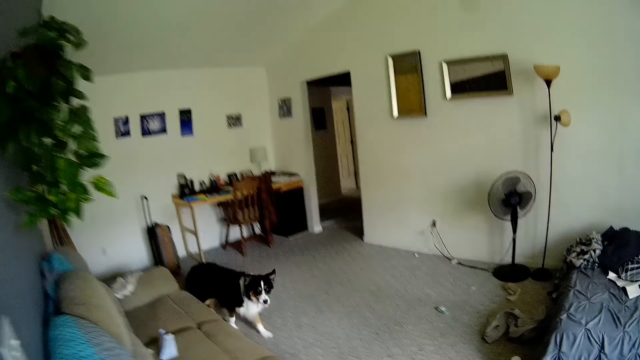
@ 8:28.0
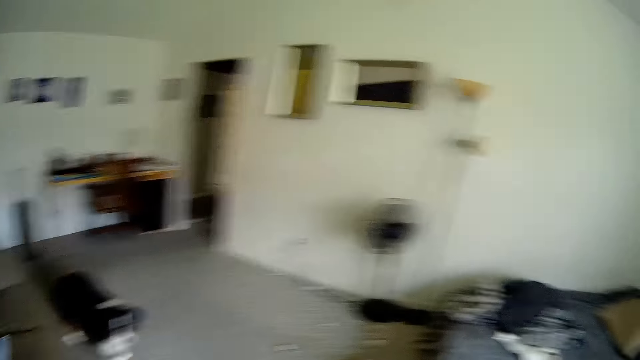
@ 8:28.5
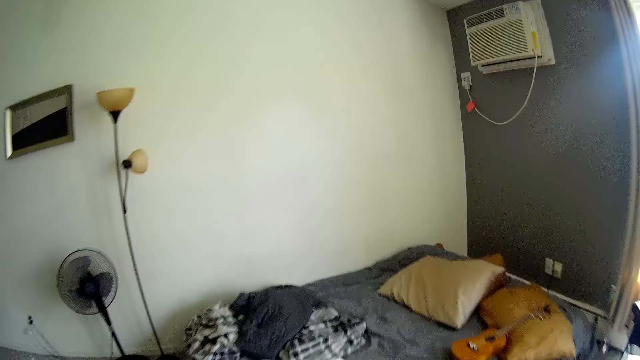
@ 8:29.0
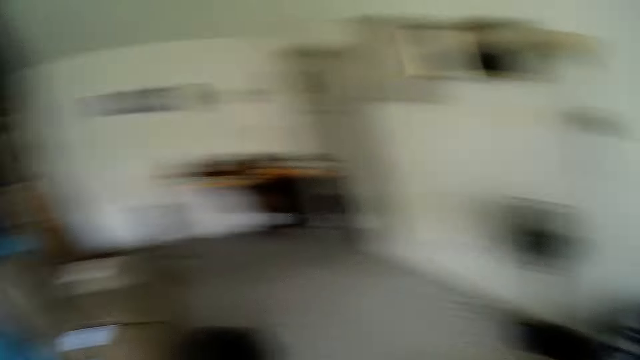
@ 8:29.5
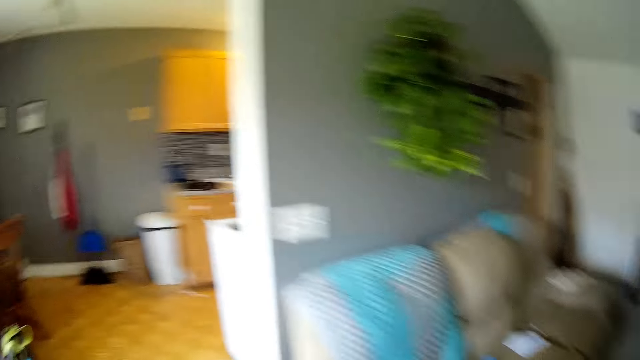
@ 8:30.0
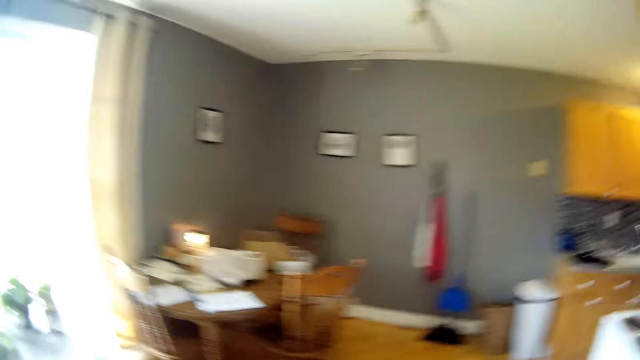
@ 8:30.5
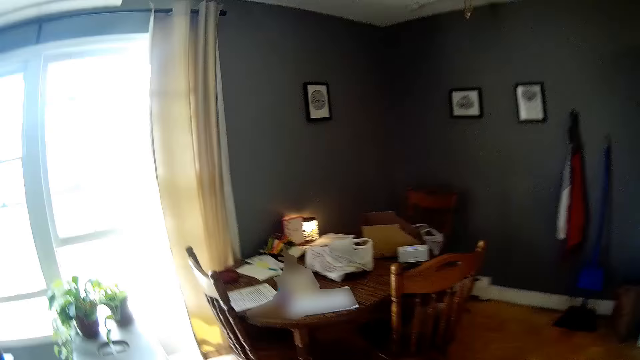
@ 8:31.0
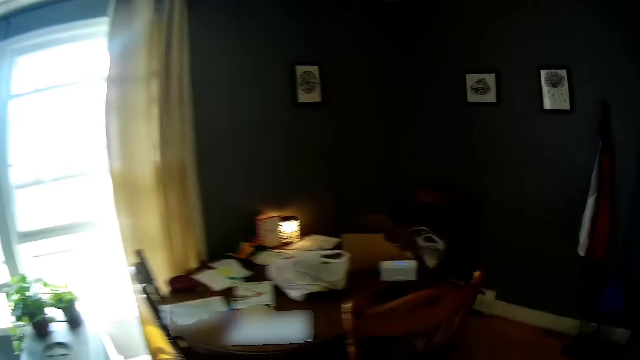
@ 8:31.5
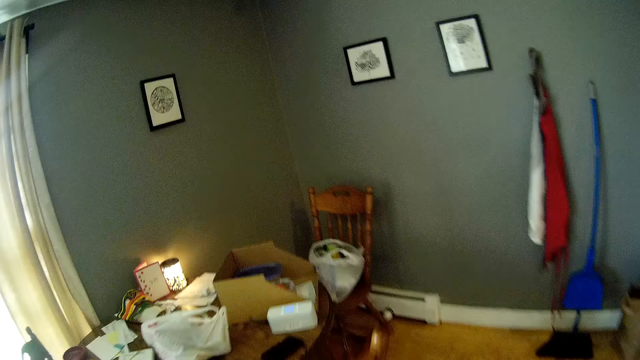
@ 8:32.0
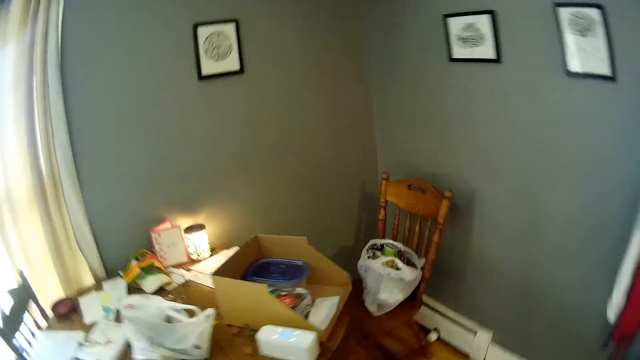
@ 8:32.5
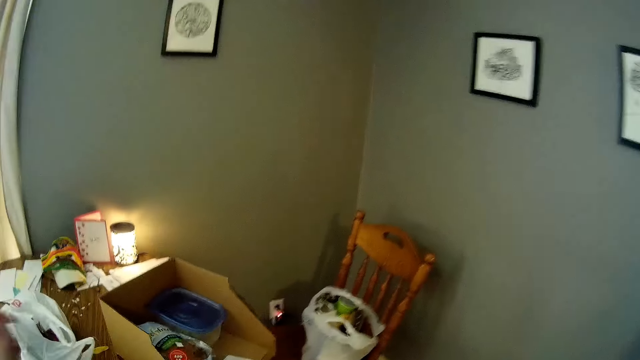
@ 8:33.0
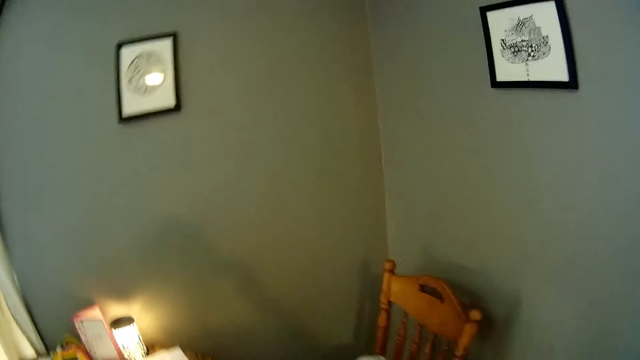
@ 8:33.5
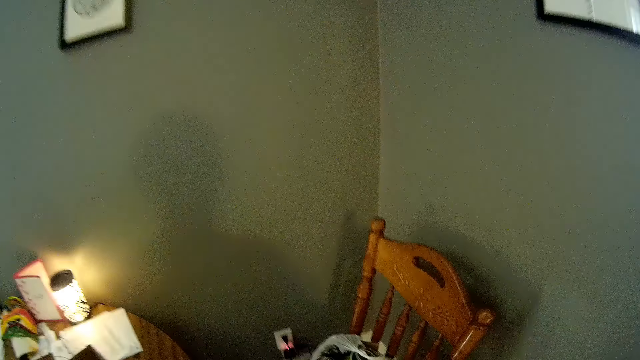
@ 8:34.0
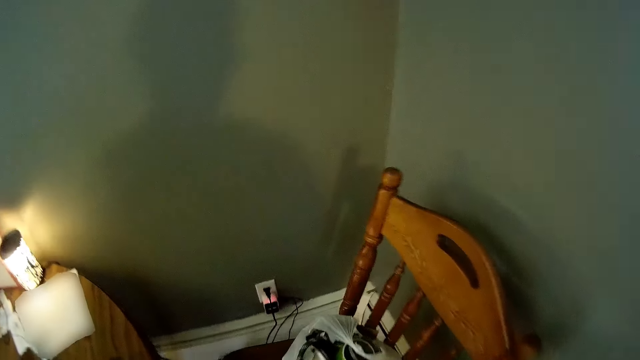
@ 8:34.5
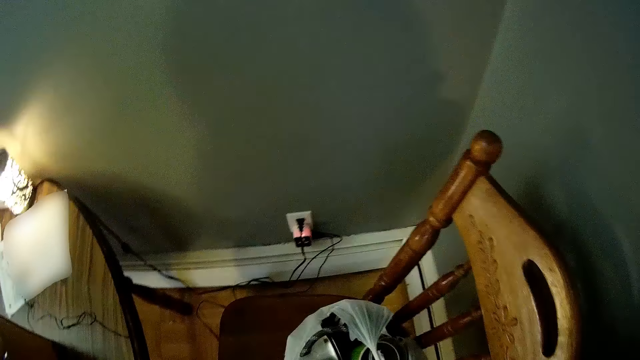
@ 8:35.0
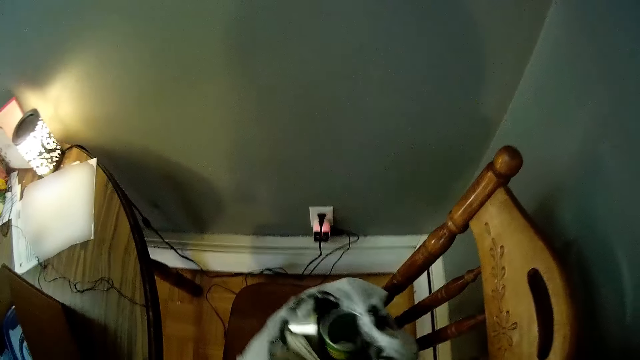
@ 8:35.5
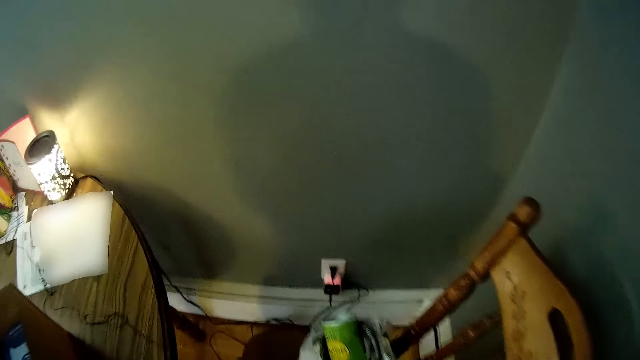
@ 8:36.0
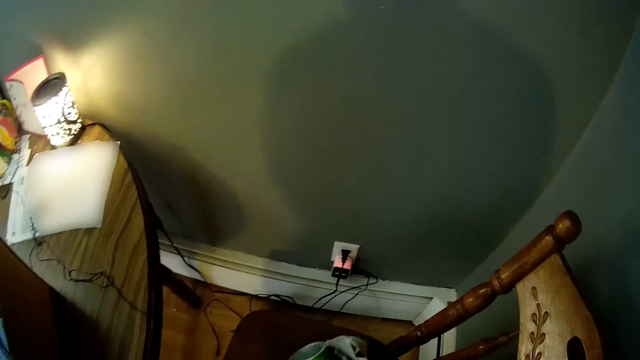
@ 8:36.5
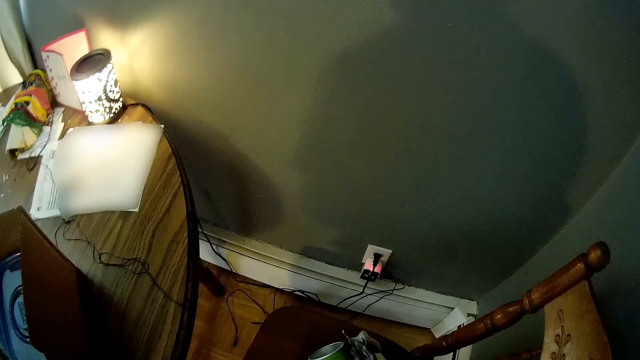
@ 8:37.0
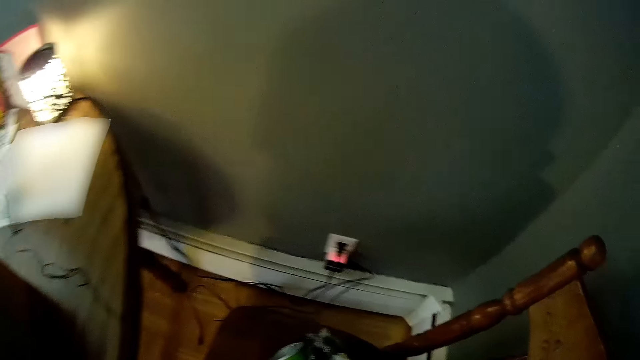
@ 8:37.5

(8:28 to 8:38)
The camera wearer holds a cloth in her right hand. She walks, sings and lifts the hand up. She walks, sings and looks around. She touches the nylon bag on the chair. She moves the plastic bag on the chair.

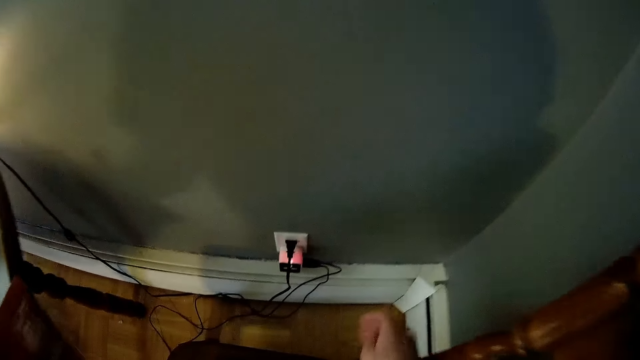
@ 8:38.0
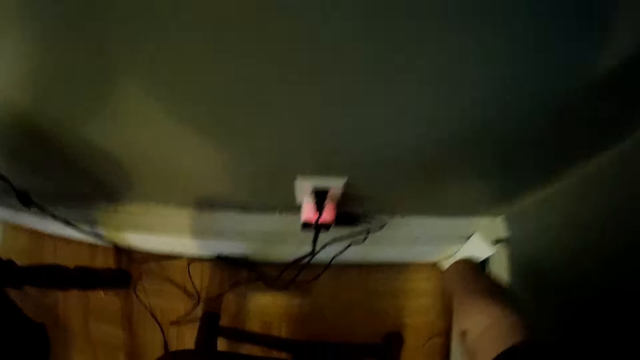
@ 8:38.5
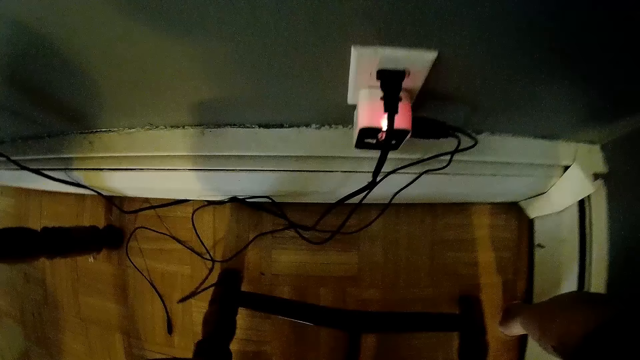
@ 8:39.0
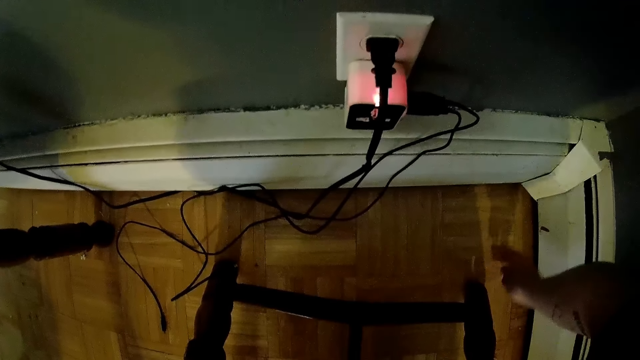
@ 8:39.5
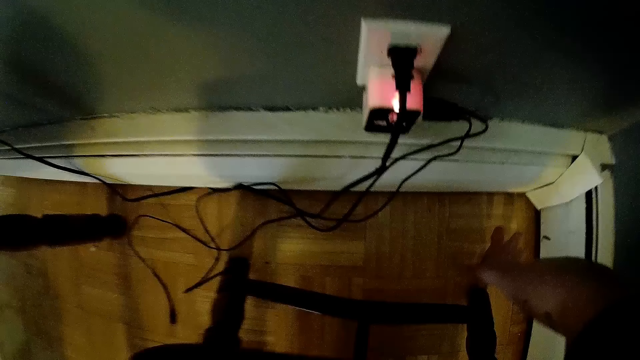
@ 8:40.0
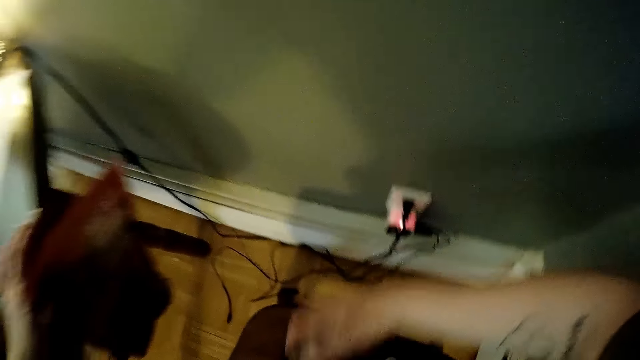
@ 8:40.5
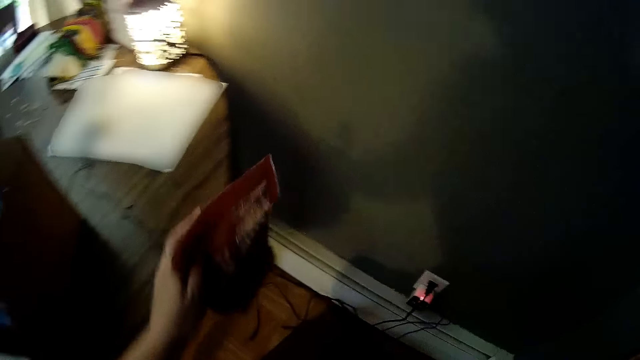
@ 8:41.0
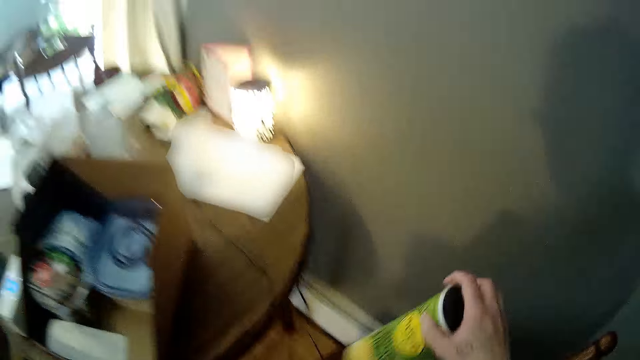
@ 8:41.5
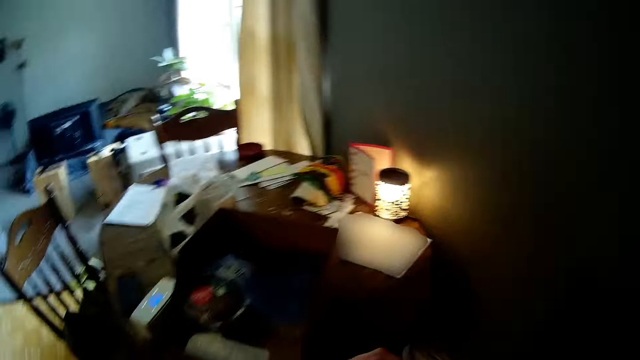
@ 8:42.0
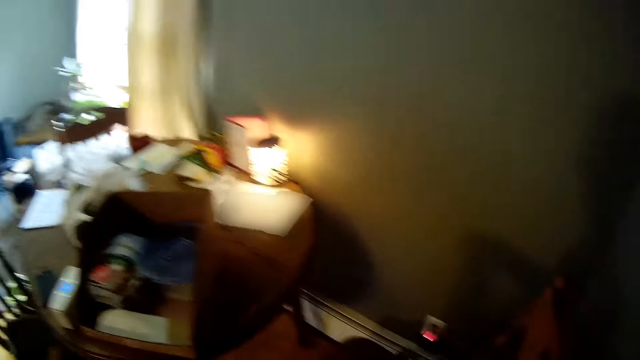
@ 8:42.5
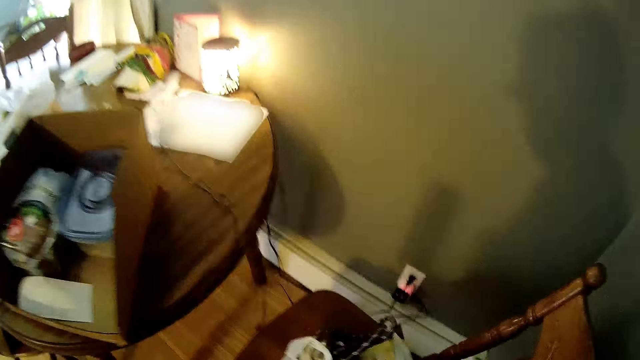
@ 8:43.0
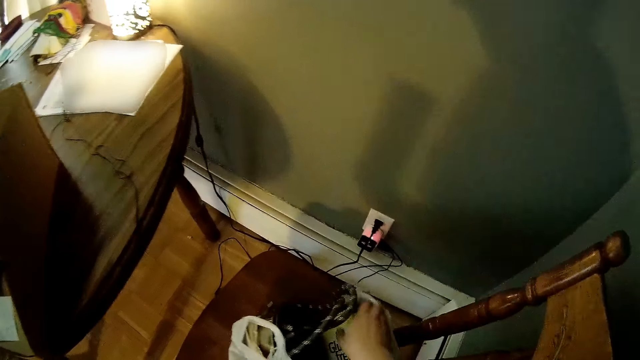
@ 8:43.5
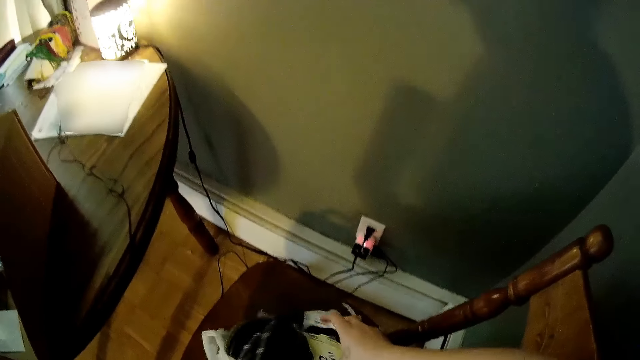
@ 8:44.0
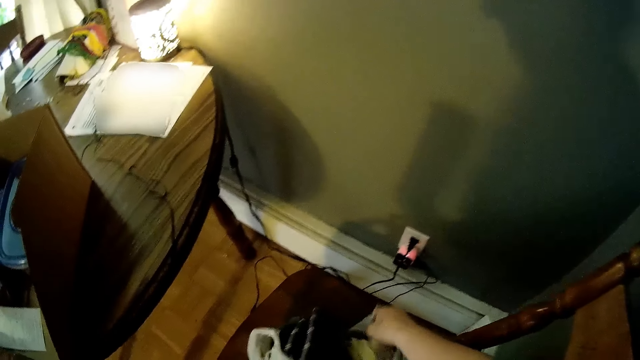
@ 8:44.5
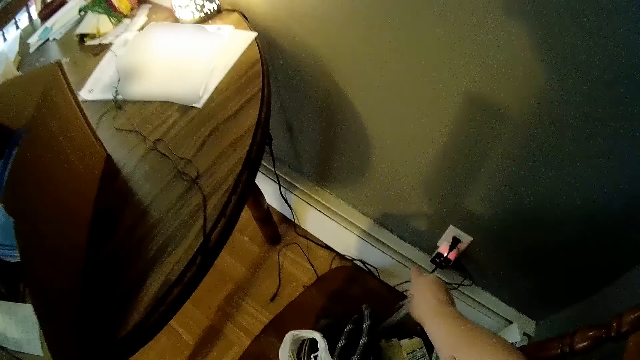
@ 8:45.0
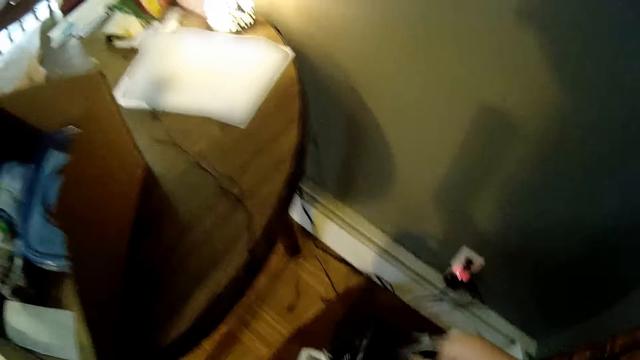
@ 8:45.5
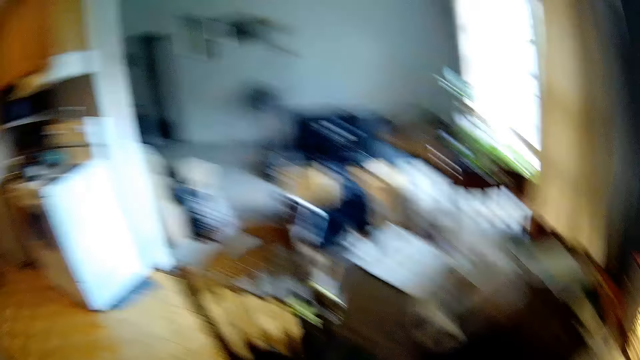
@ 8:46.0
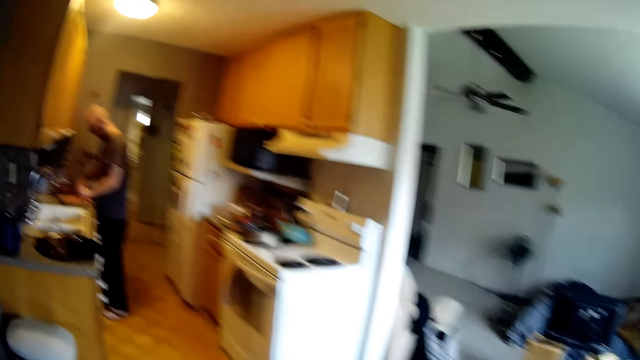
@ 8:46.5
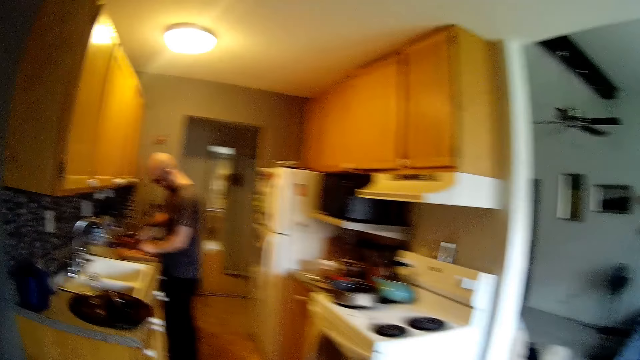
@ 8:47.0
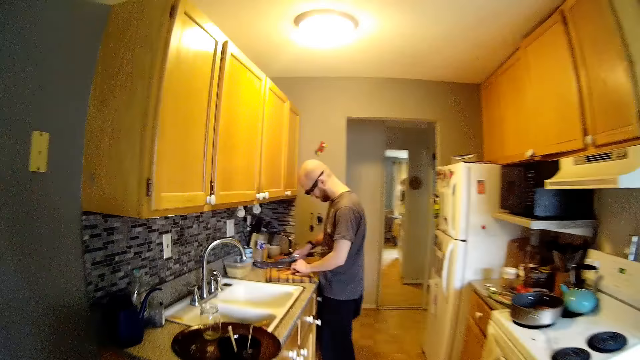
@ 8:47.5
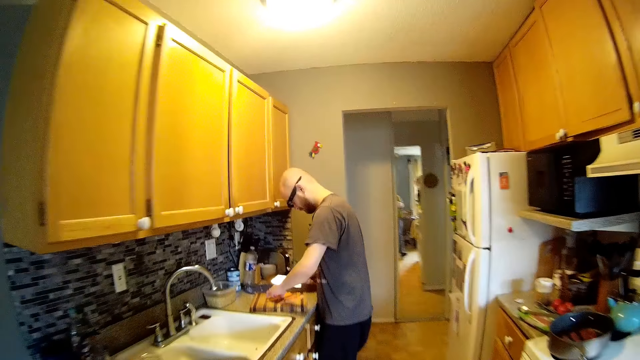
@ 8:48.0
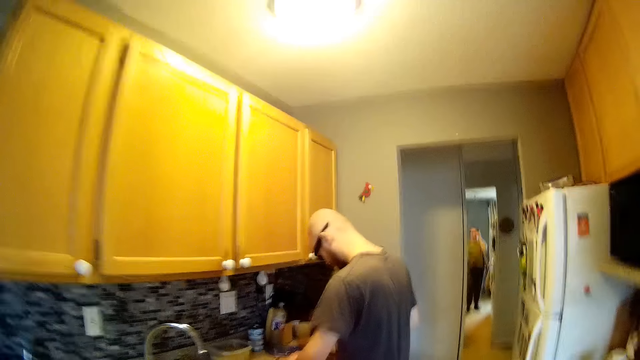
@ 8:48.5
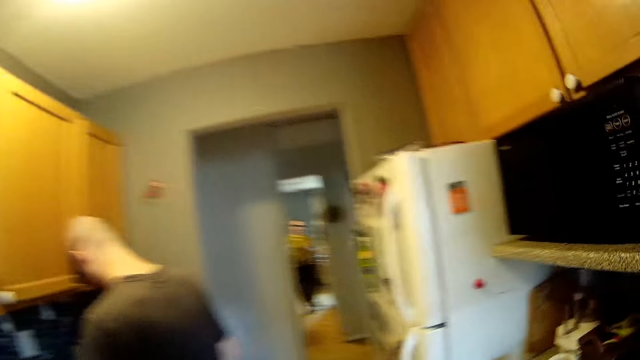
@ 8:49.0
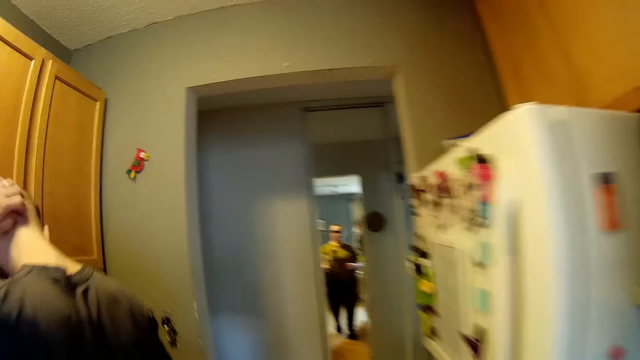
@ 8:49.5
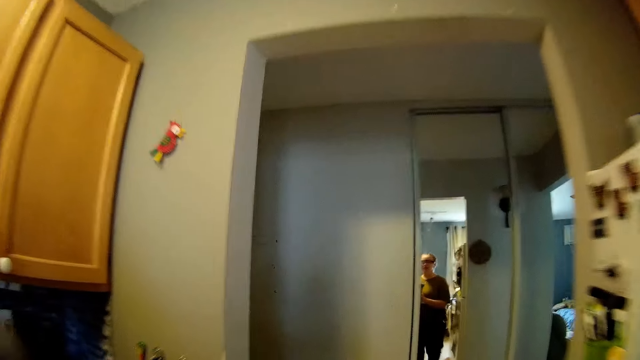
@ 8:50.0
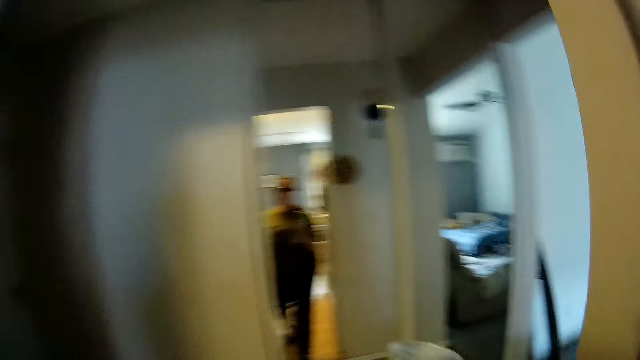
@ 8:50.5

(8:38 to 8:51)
The camera wearer picks up a cover from the floor with her right hand. She holds a food package in her left hand. She sings. She sings again and picks up a bottle tin in the nylon bag. She holds a food tube in her right hand. She picks up the nylon bag on the chair and sings. She holds the food tube in the plastic bag with her right hand. She sings, walks and looks around. A man slices vegetables on a cutting board with the knife in his right hand. The camera wearer walks and sings.
